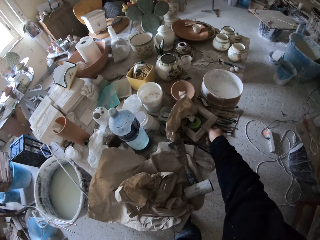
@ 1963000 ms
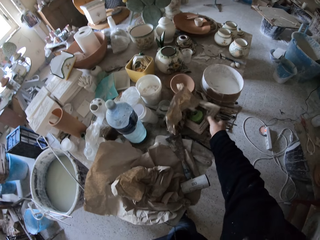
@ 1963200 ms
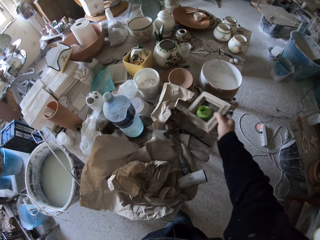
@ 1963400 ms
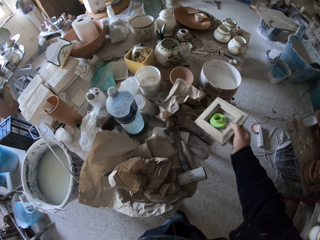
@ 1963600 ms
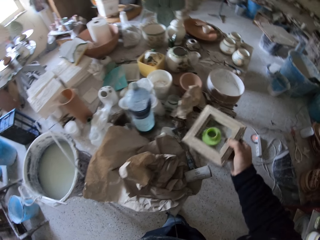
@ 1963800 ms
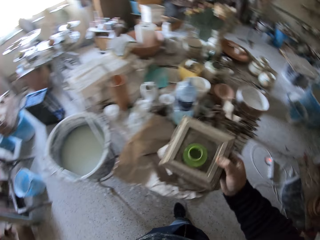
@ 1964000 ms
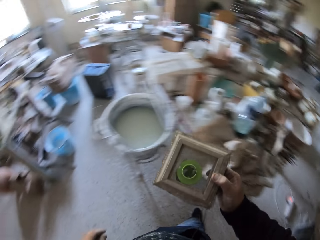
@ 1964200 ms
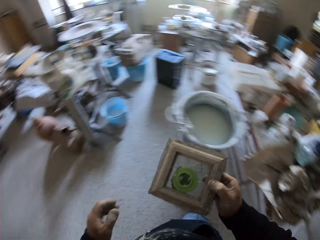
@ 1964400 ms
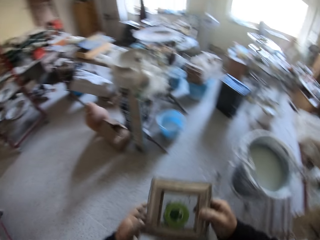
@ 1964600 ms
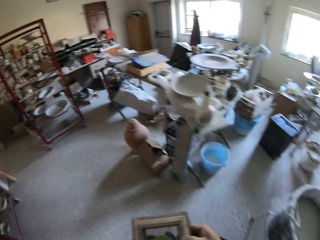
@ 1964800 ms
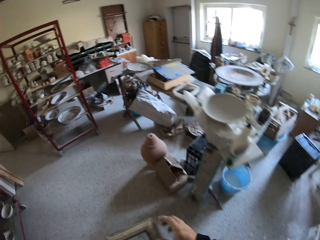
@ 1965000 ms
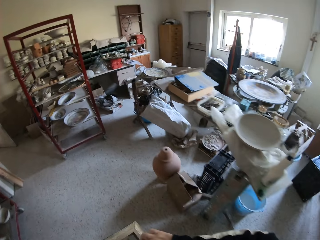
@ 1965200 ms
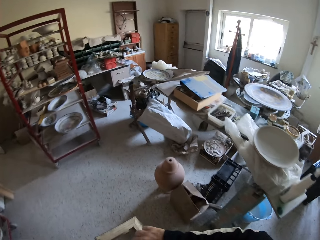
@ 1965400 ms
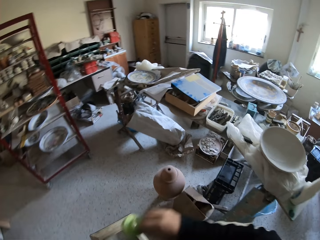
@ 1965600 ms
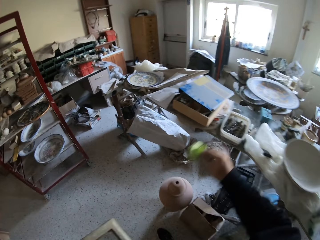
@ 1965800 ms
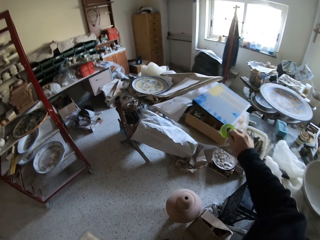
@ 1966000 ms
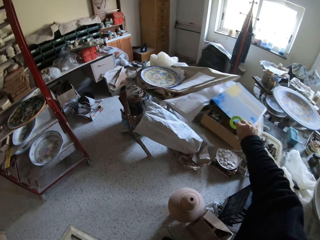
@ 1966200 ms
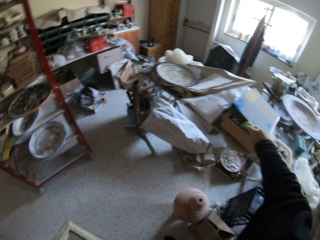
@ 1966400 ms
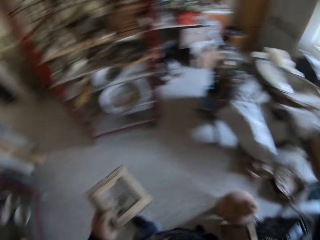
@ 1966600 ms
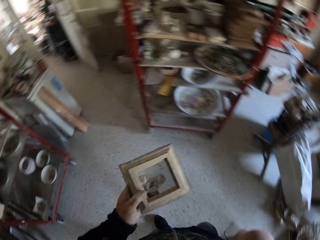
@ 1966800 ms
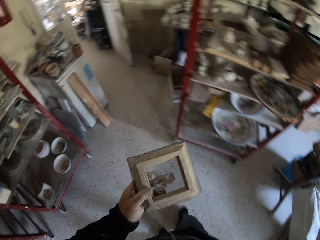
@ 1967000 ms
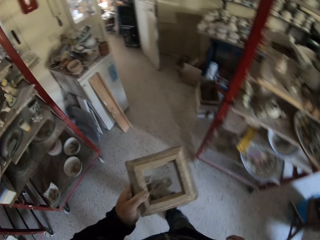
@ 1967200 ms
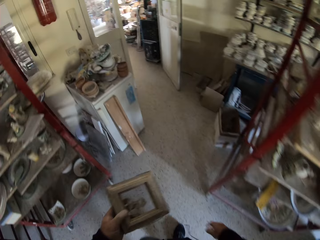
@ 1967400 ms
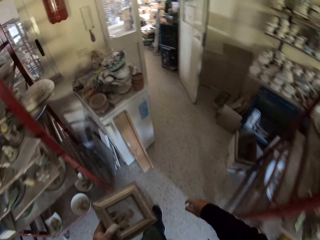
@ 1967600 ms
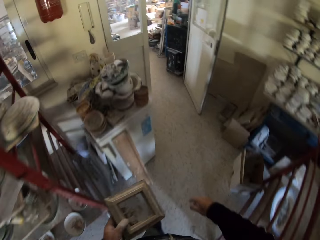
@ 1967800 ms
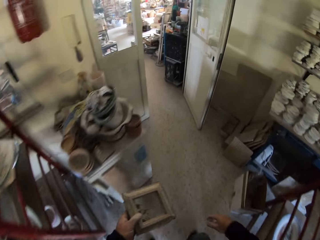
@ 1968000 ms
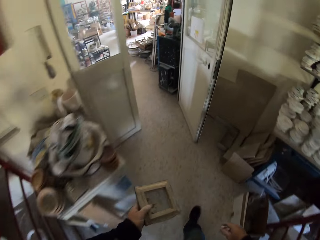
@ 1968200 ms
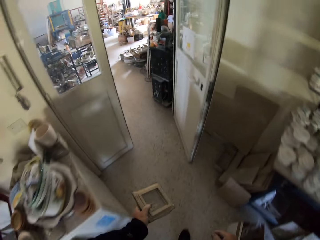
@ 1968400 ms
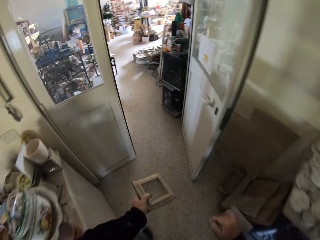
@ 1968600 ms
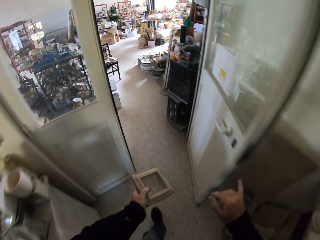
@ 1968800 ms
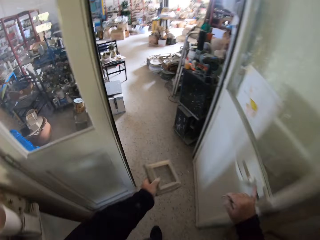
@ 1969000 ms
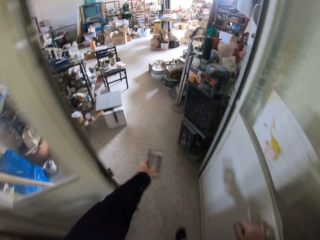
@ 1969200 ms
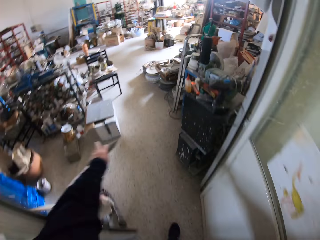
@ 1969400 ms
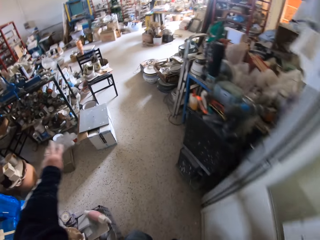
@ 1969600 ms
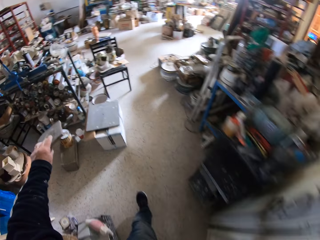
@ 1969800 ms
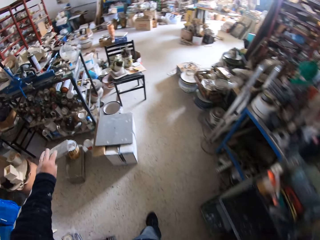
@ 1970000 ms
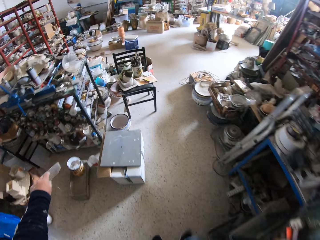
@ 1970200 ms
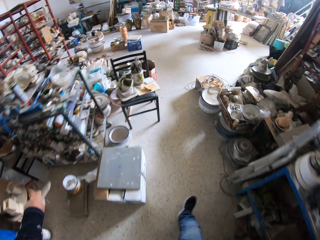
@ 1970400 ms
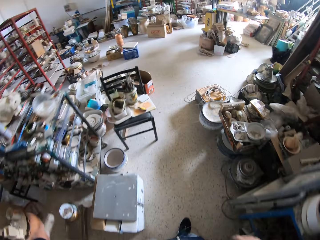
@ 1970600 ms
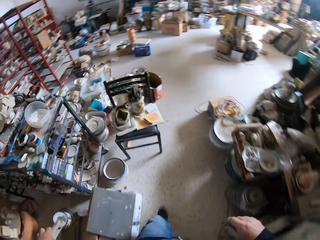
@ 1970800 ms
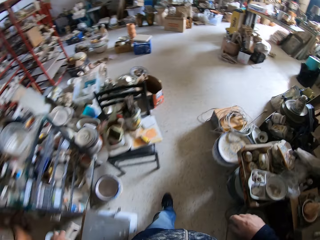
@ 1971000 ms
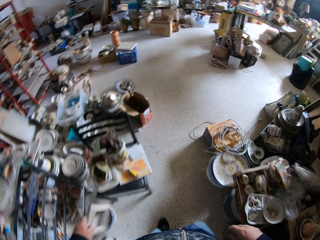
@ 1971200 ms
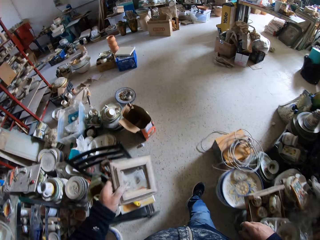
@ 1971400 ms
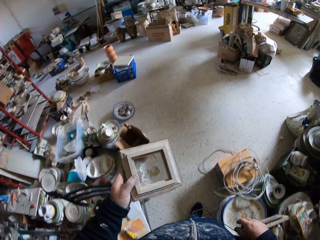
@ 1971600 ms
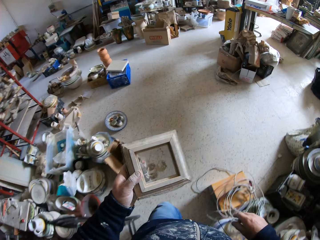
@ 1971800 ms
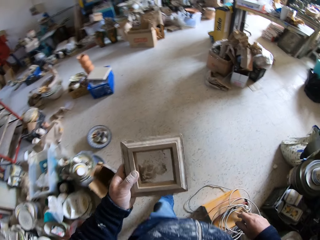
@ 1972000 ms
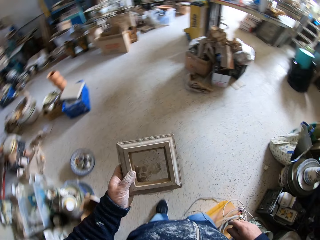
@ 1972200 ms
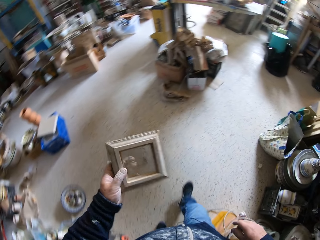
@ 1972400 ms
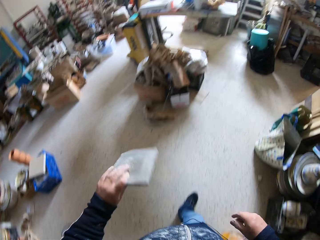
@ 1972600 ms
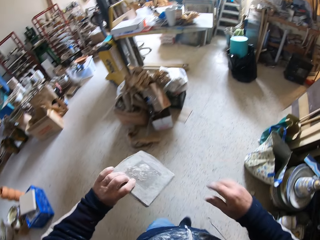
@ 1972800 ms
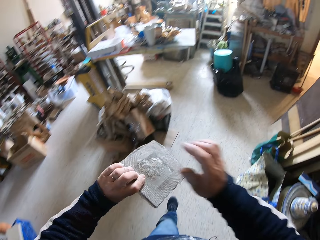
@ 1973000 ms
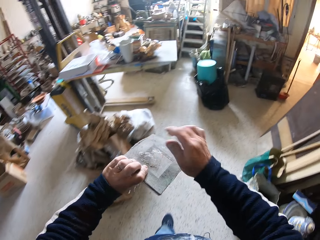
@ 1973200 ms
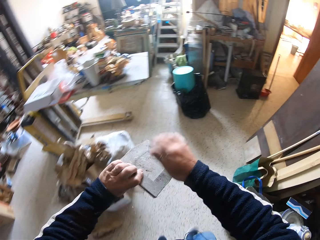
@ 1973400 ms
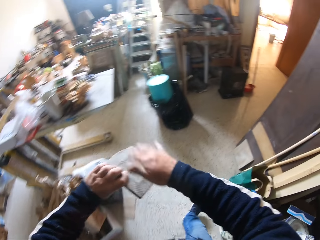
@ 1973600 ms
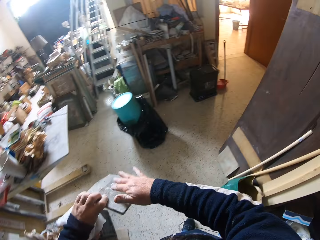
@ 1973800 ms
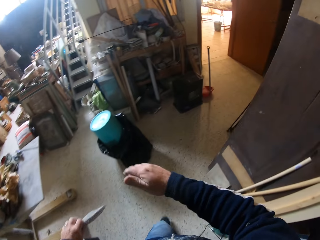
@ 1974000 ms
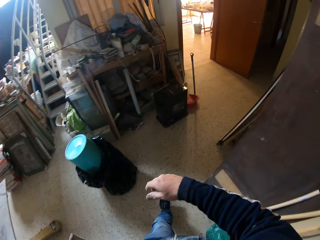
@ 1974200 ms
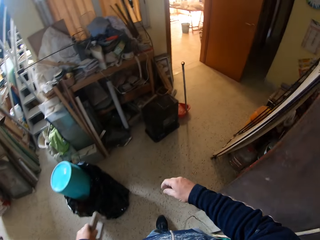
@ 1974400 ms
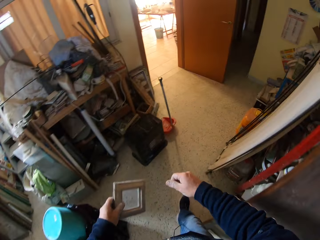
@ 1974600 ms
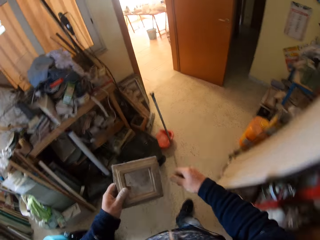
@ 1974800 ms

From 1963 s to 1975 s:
The camera wearer picks up a sieve. He puts the tape in the box. He moves back to his working table. He walks out of the room.

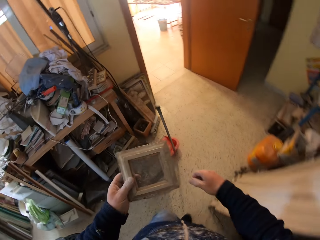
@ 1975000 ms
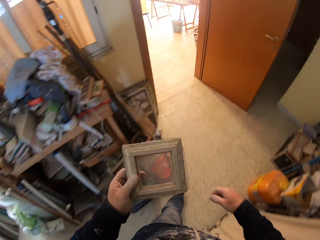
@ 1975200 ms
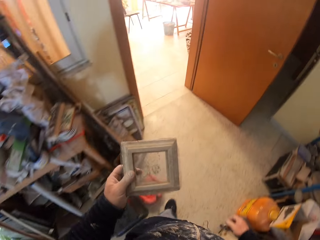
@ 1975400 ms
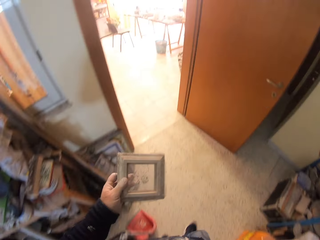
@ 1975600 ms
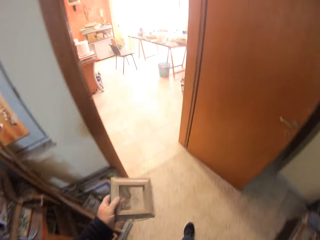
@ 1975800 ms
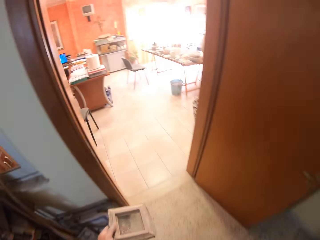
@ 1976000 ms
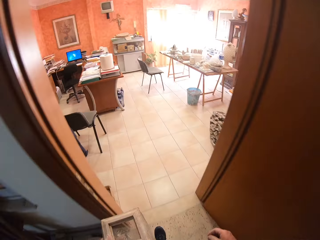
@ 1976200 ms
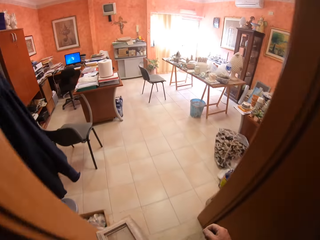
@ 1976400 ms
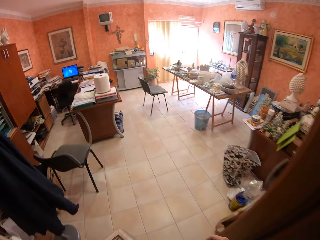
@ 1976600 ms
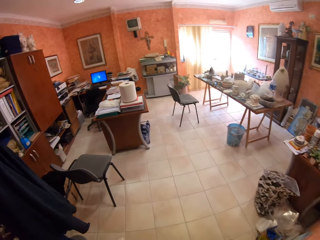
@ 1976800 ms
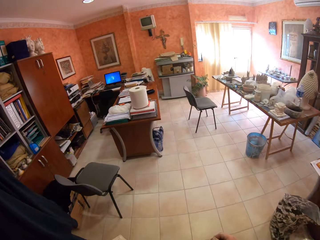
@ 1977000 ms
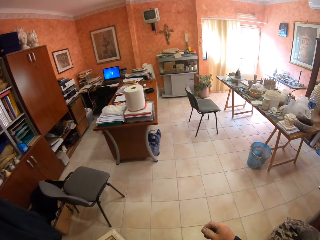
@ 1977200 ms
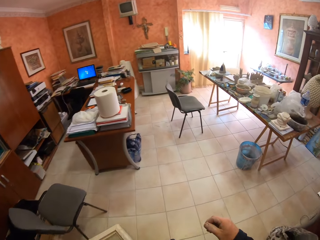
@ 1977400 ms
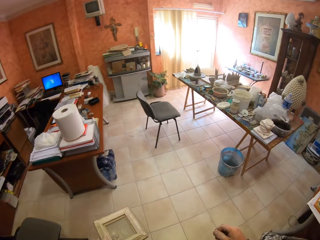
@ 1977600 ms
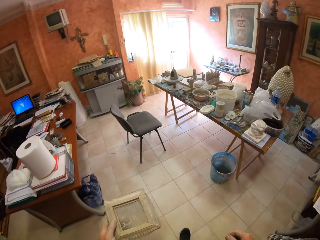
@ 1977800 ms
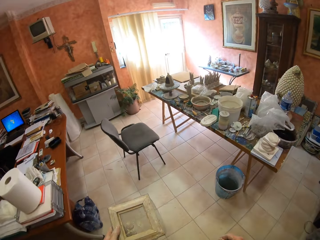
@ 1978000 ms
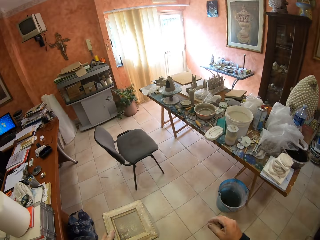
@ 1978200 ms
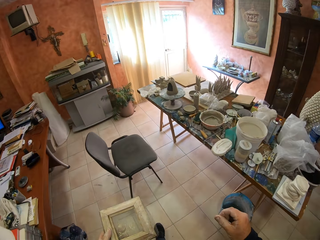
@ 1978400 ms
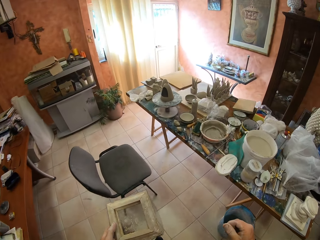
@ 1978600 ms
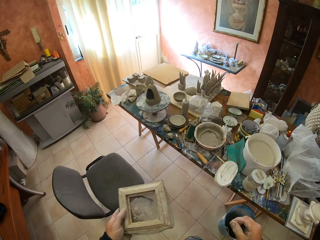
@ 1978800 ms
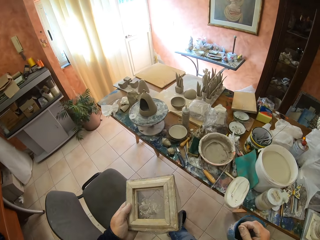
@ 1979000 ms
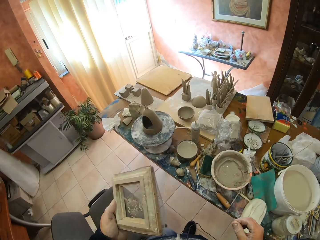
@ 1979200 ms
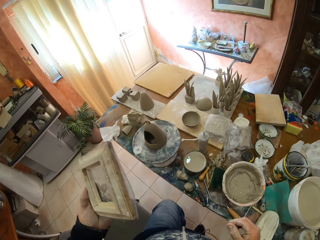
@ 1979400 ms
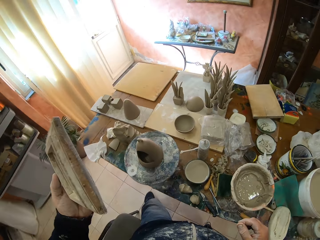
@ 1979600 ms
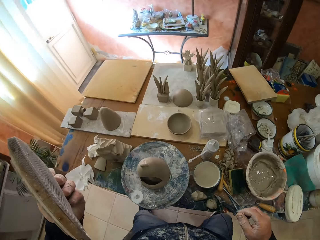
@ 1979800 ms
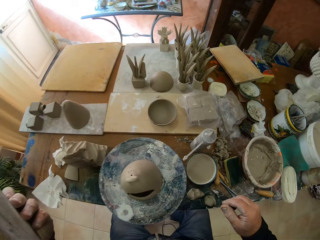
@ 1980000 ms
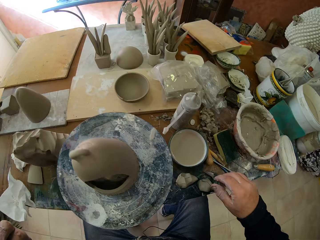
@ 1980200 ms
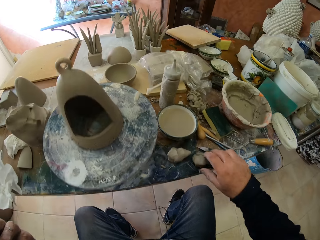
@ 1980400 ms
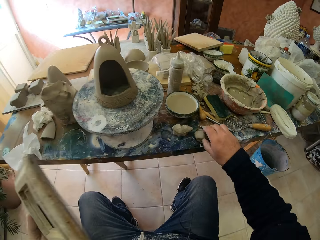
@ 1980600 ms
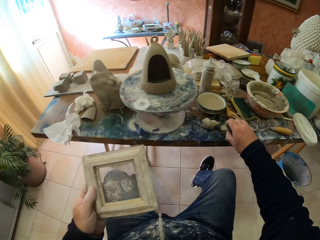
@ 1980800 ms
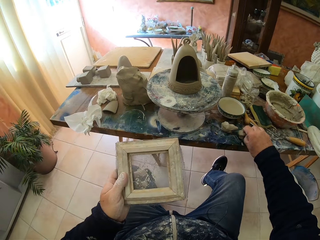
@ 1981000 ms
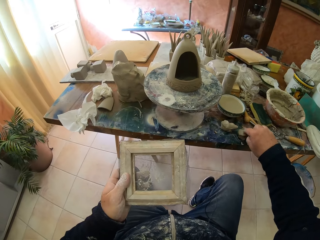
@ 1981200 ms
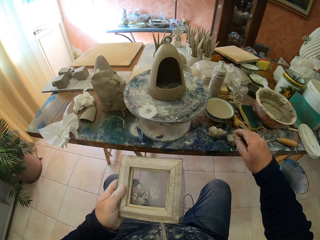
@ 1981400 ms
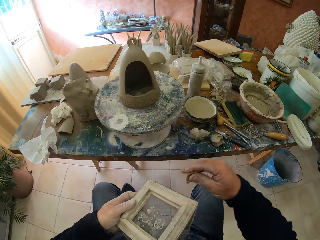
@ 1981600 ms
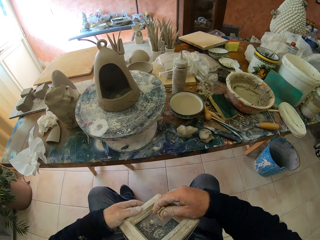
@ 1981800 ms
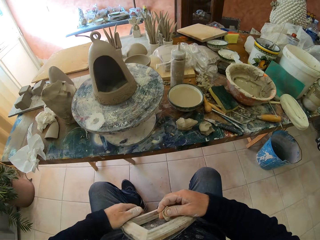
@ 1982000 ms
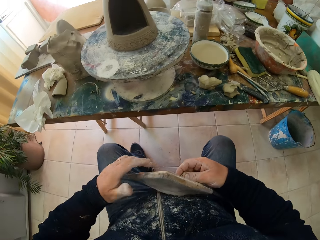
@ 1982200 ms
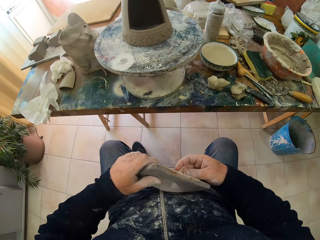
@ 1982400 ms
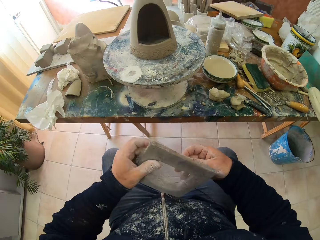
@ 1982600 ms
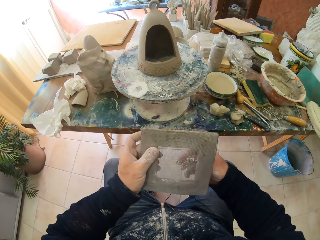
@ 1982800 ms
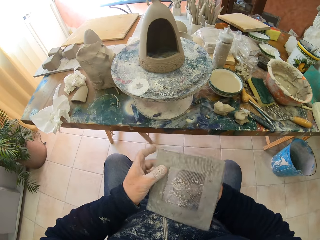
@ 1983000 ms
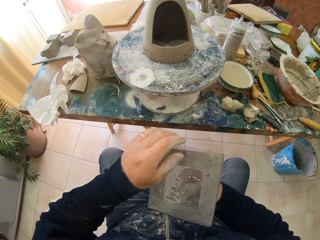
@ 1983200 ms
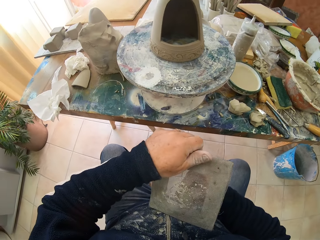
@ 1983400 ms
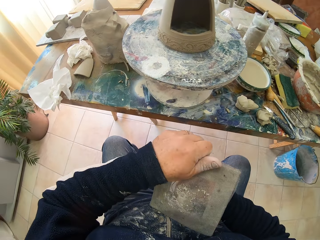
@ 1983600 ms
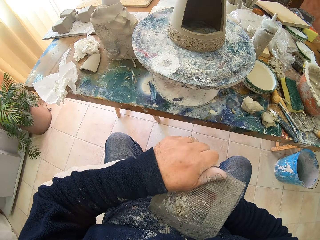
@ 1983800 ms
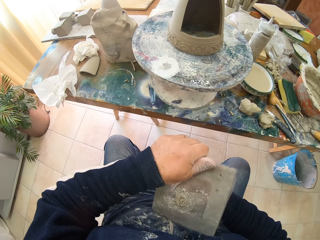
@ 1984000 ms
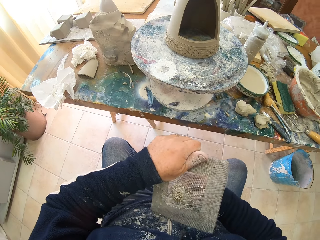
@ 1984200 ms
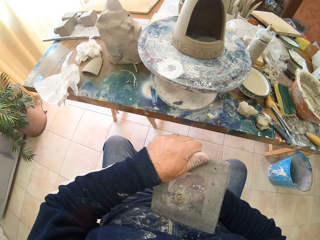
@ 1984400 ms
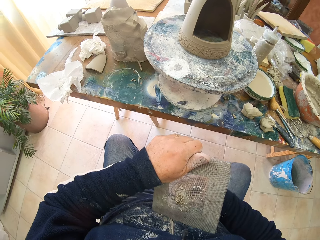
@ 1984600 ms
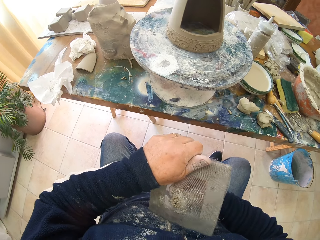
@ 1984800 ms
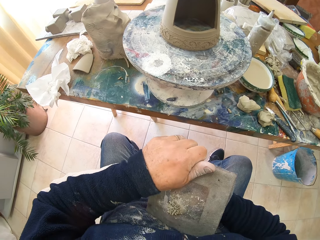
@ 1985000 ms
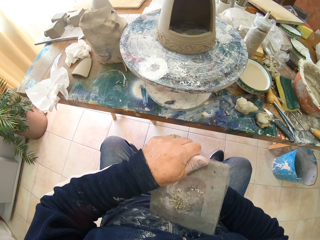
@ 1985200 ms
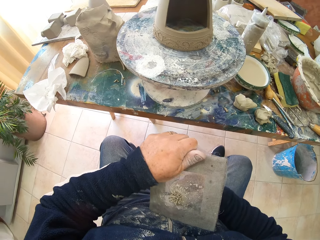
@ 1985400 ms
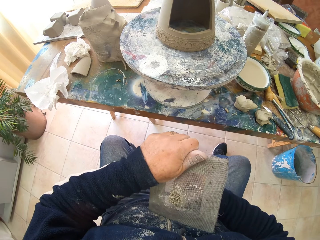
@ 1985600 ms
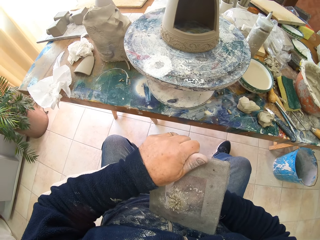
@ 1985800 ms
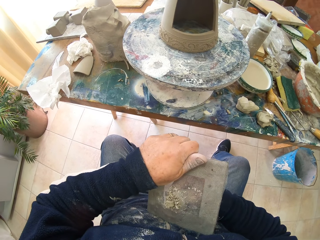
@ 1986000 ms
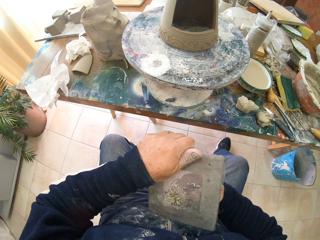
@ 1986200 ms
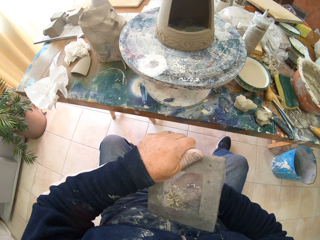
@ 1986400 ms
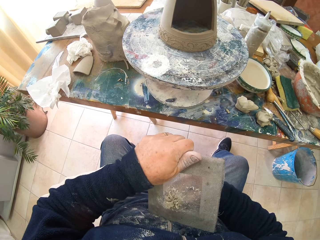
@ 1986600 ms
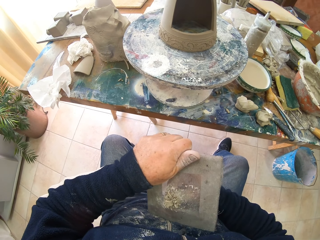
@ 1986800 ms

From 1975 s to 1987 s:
The camera wearer sits down. They pick up some clay. They squeeze the clay through the sieves.
